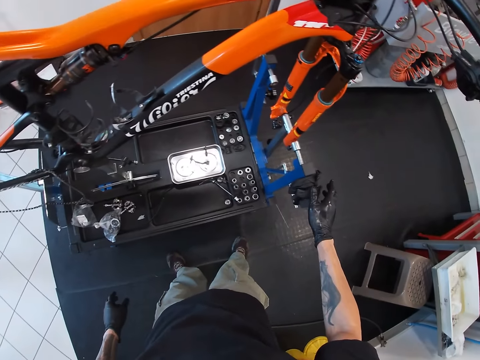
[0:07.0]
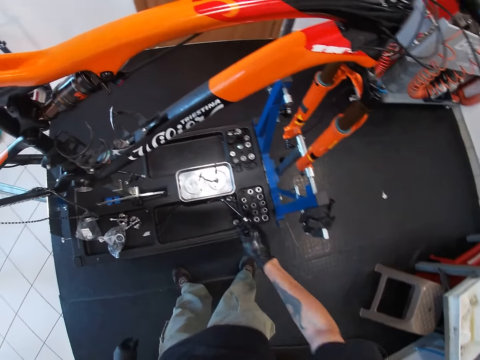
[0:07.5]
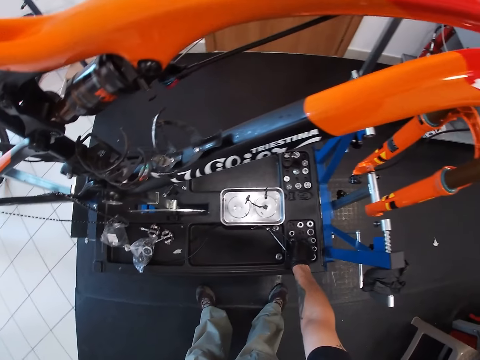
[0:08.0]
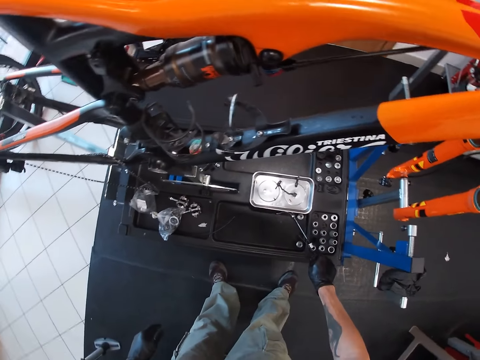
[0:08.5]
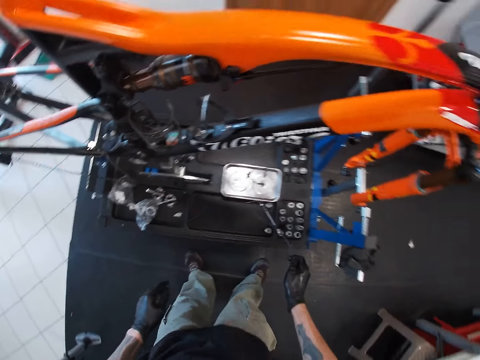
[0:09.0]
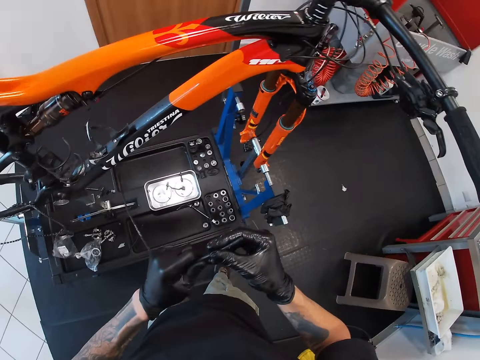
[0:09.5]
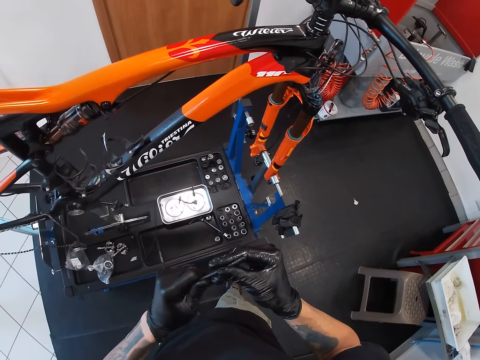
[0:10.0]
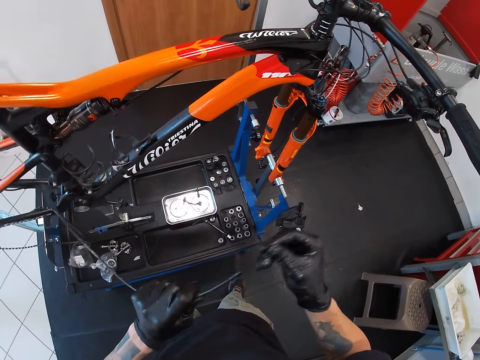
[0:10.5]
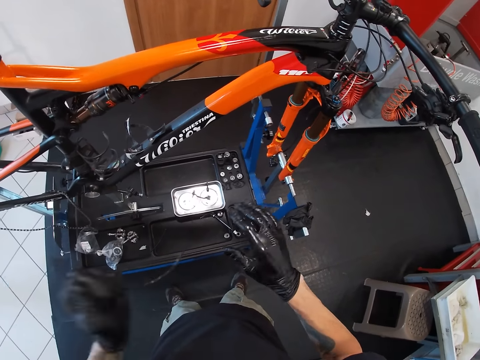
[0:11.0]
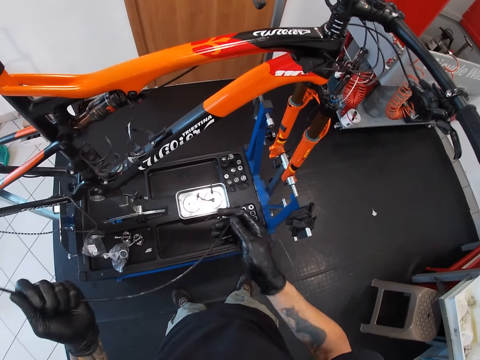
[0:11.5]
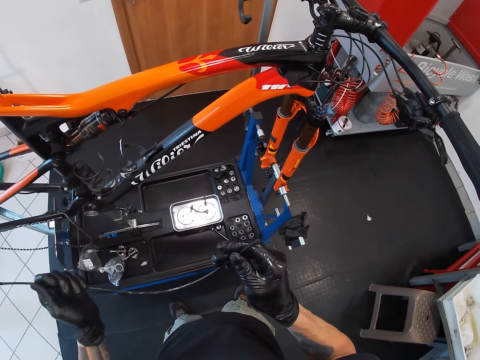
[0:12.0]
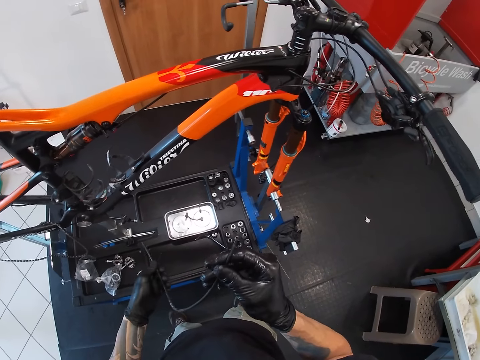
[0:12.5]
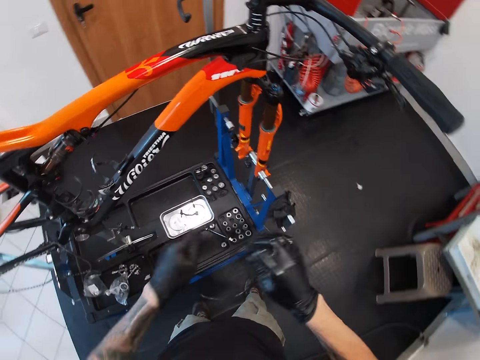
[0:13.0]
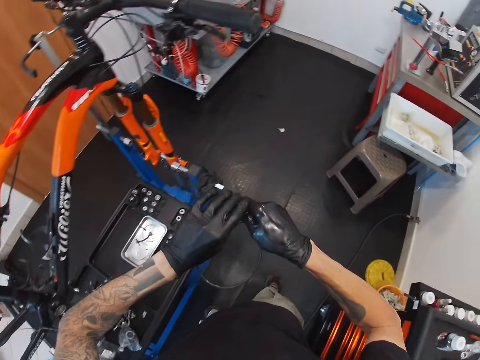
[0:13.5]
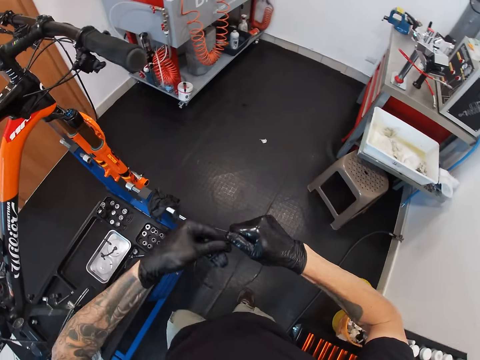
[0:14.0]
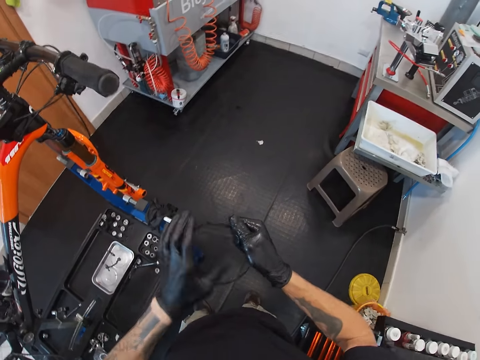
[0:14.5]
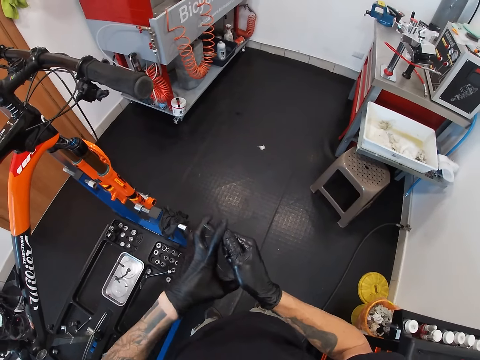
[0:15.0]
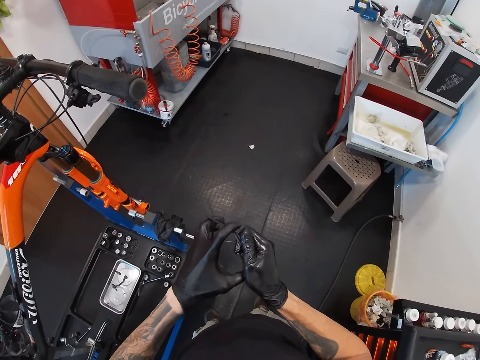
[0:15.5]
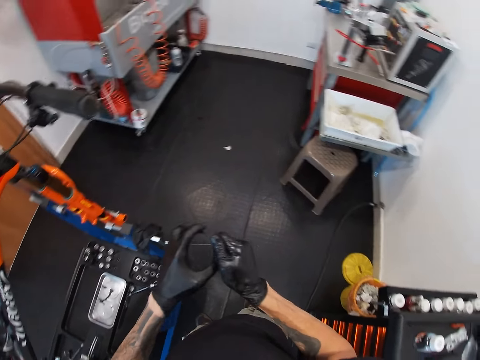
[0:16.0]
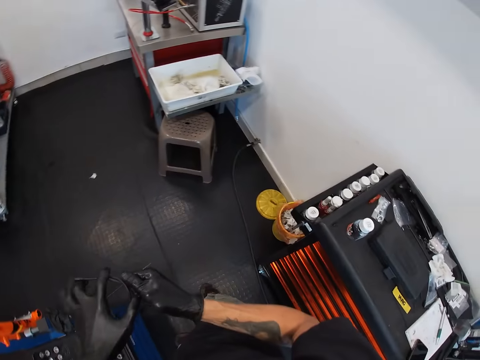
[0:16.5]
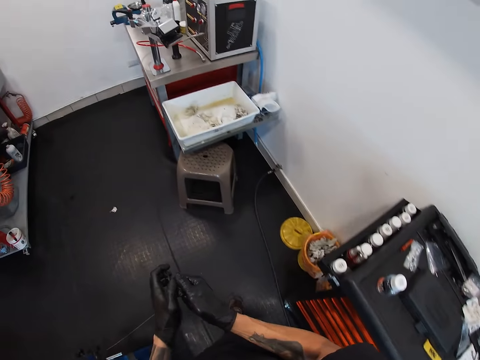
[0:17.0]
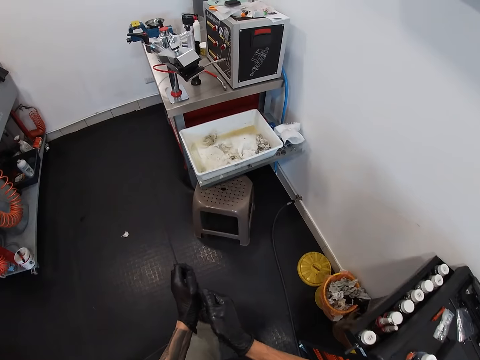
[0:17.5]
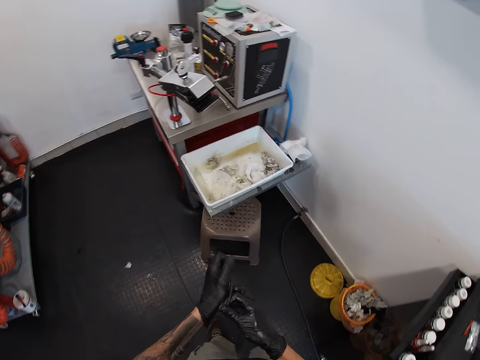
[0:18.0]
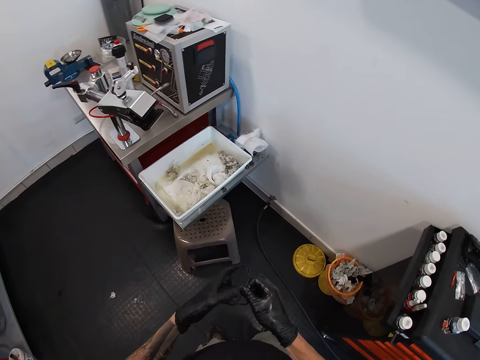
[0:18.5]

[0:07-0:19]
The camera wearer picks up a brake oil tube with his right hand. He folds the brake oil tube with his right hand.

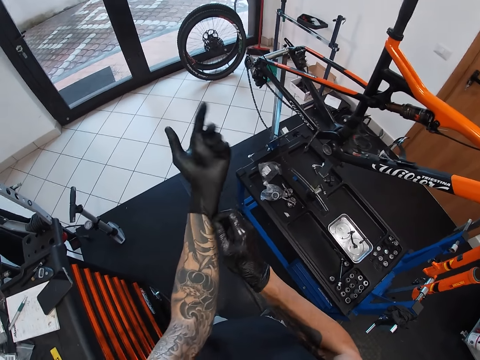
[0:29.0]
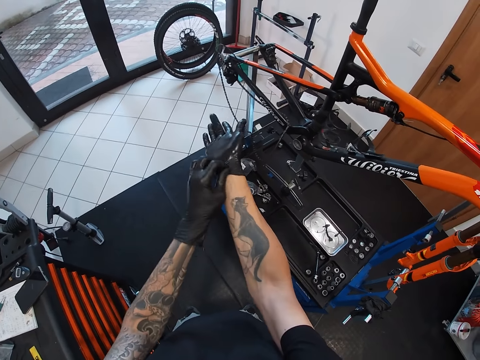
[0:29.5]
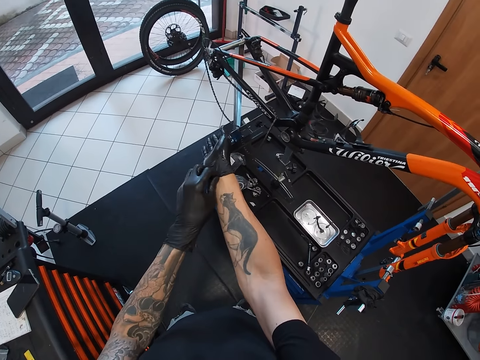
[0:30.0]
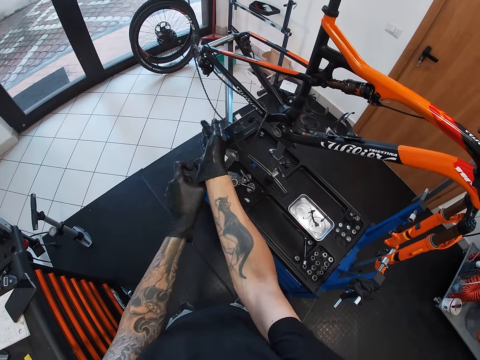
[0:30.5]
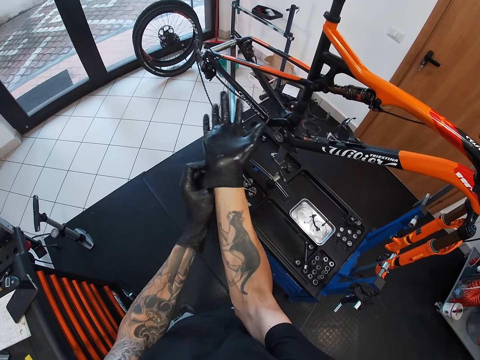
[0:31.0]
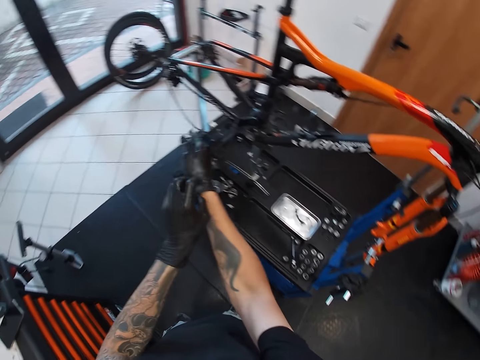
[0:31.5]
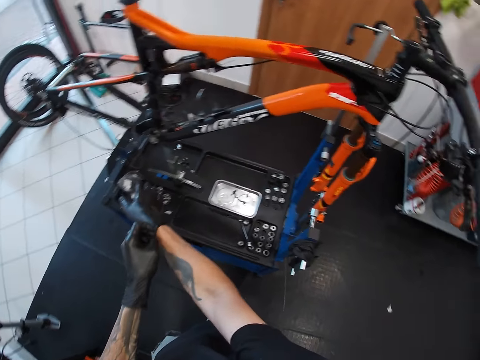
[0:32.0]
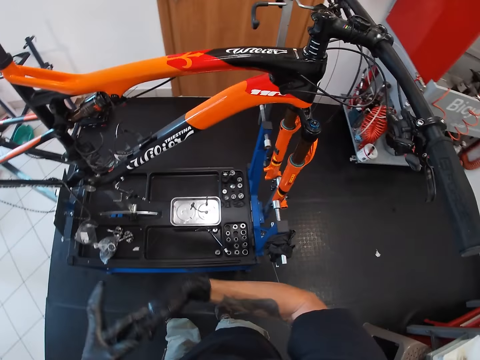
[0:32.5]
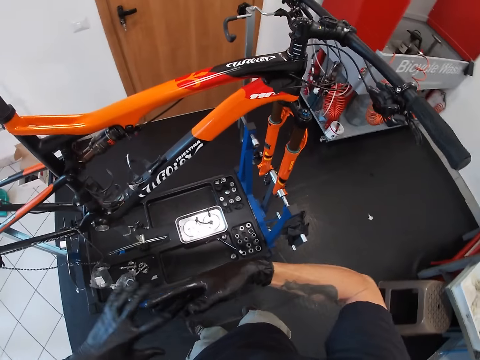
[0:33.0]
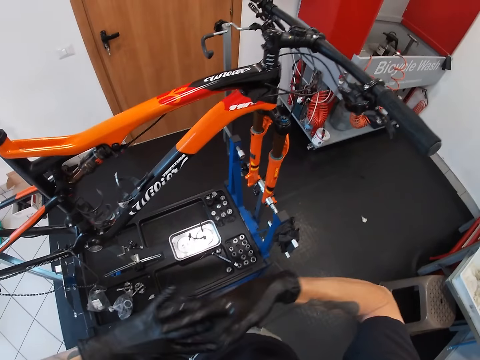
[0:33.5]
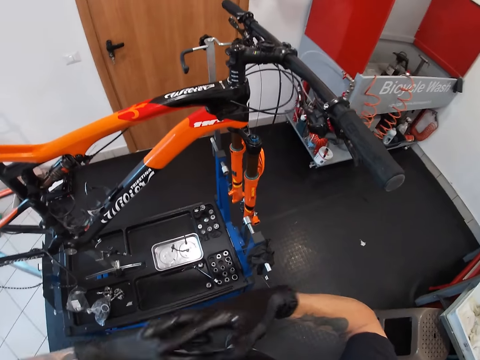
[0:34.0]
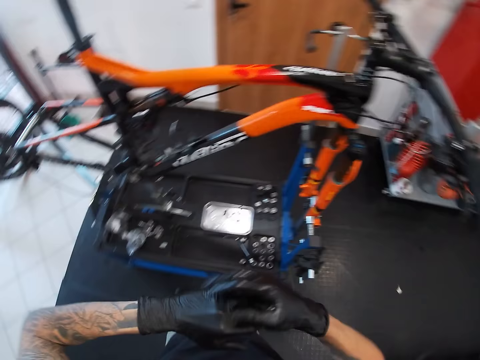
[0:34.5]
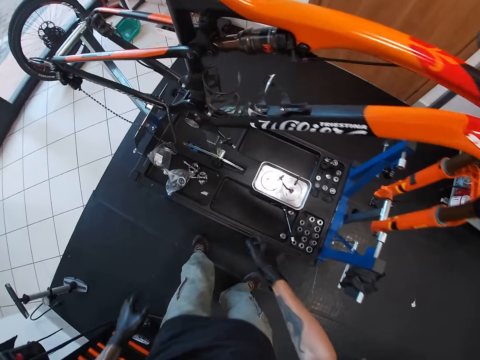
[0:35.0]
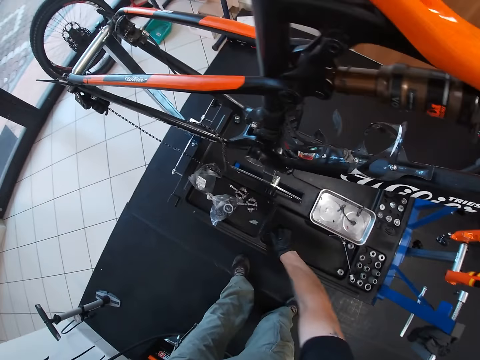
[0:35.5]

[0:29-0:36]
The camera wearer adjusts the glove on his right hand. He adjusts the glove on his left hand. He rubs the hands together. He picks up a brake oil tube with his right hand.

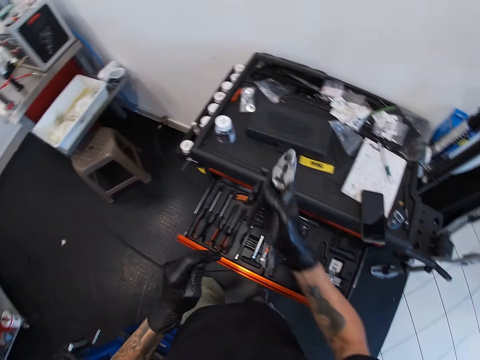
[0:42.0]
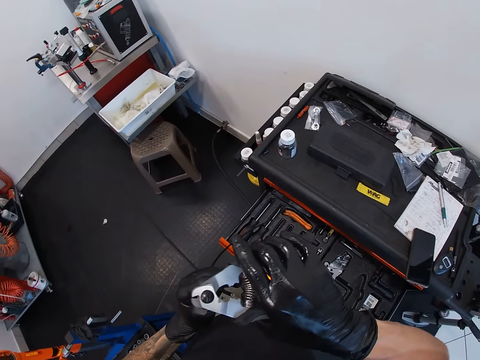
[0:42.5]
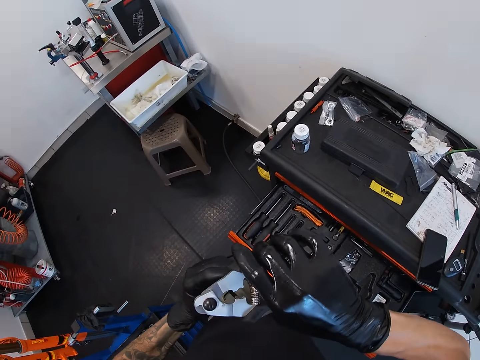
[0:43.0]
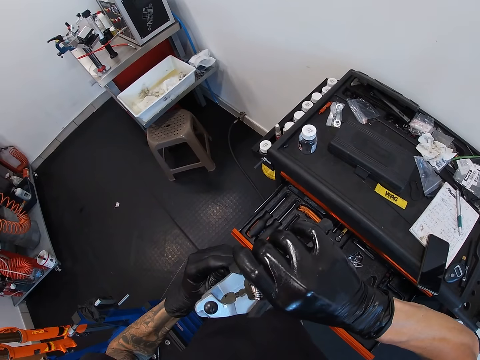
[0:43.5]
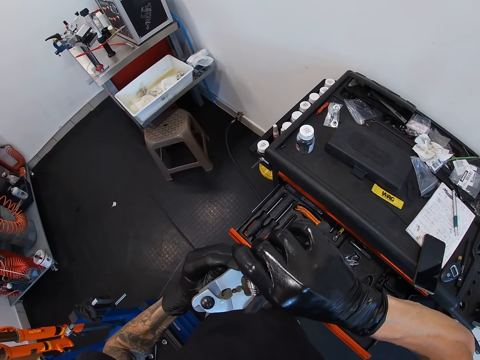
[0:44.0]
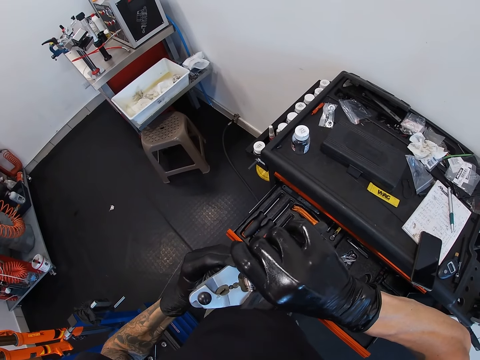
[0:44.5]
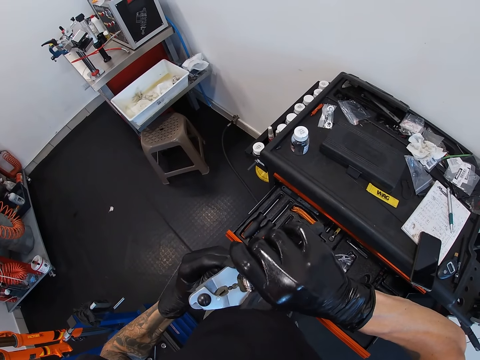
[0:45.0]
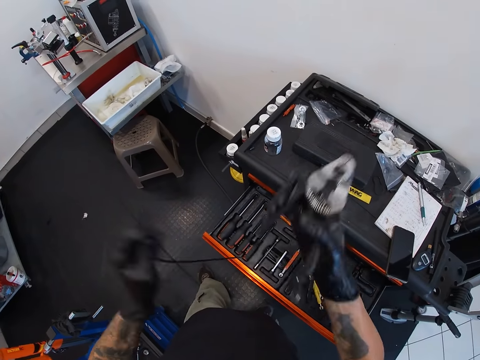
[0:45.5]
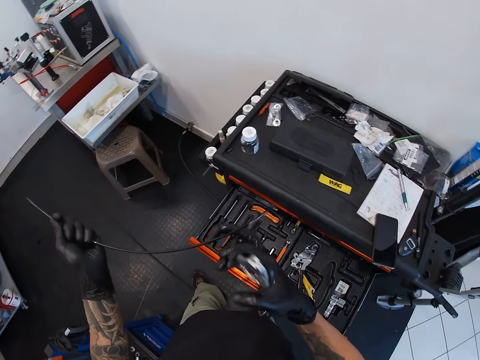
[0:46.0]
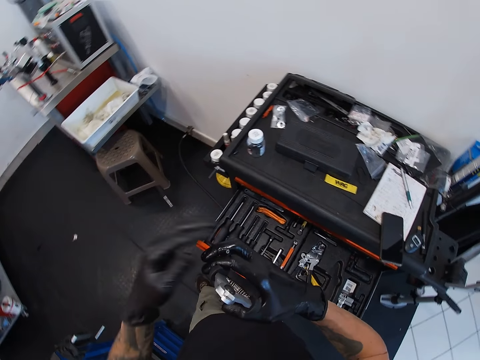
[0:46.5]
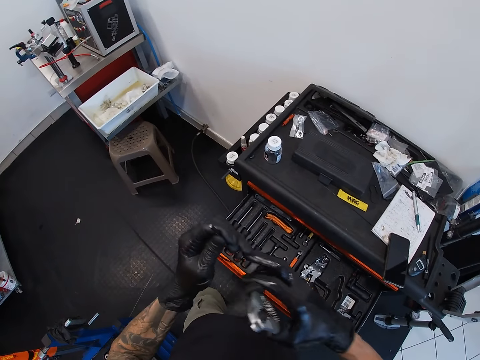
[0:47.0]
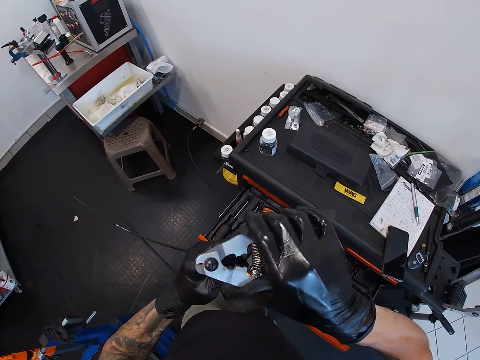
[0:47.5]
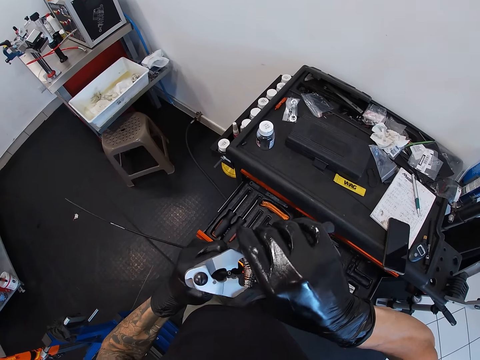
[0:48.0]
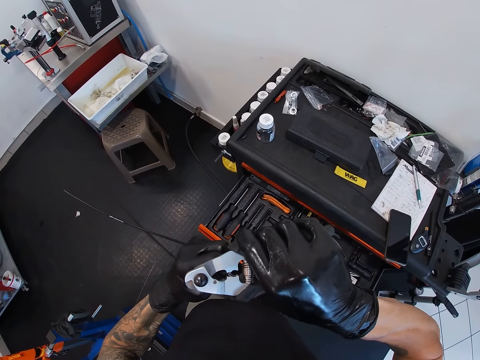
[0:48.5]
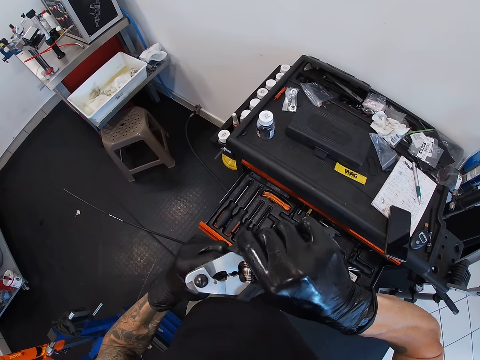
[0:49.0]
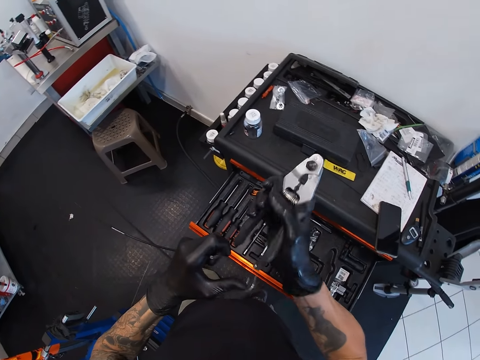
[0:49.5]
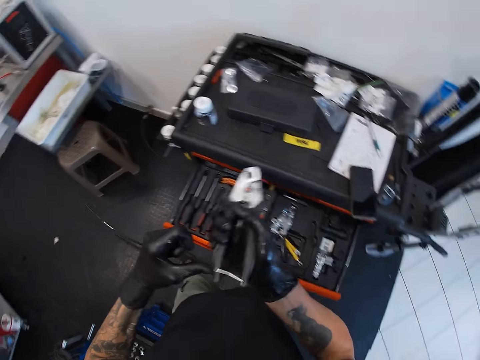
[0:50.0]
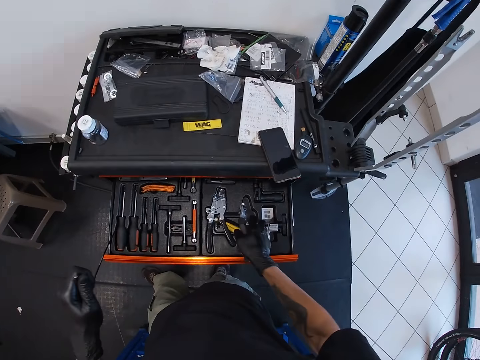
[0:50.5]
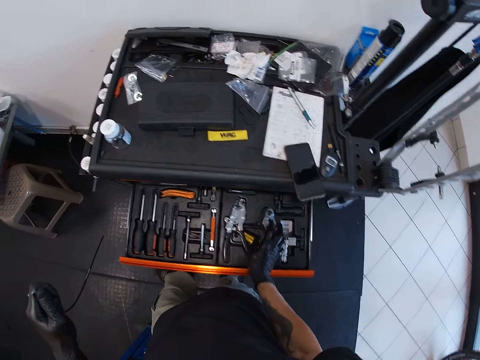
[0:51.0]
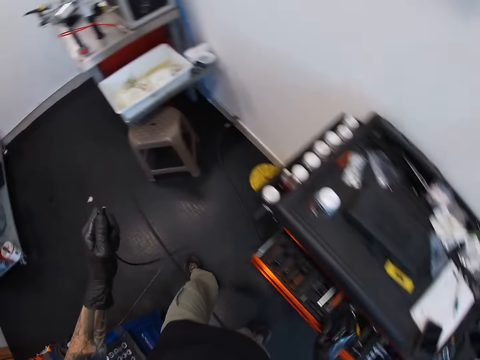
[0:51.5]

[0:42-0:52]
The camera wearer unlocks the plier with his left hand. He clips an edge of the brake oil tube with the plier in his right hand. He turns over the brake oil tube in his hands. He clips an edge of the brake oil tube with the plier in his right hand. He locks the plier with his left hand. He drops the plier in the cabinet or drawer with his right hand. He closes the drawer.
